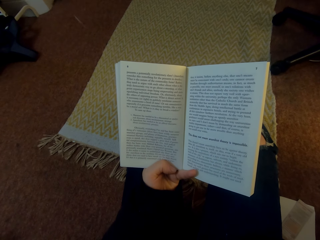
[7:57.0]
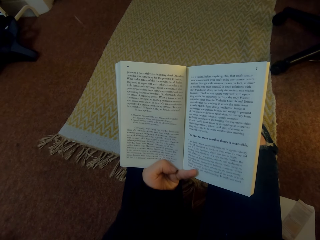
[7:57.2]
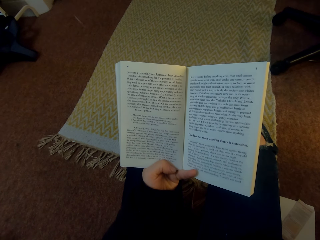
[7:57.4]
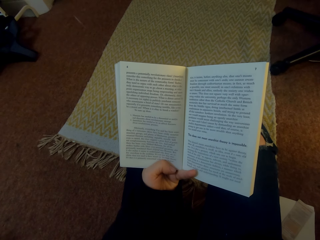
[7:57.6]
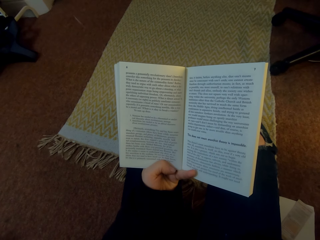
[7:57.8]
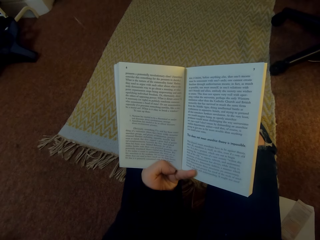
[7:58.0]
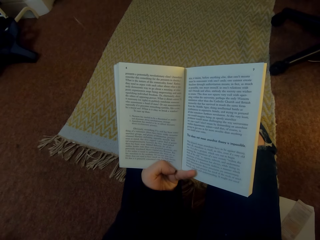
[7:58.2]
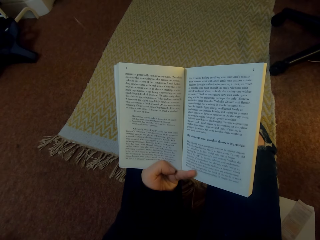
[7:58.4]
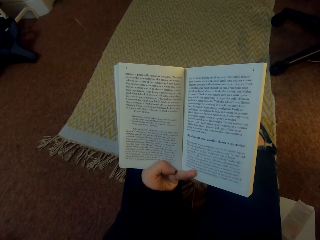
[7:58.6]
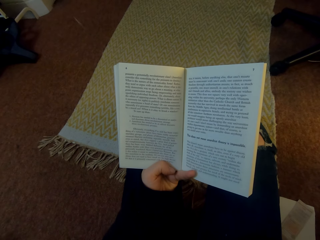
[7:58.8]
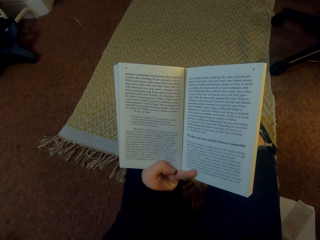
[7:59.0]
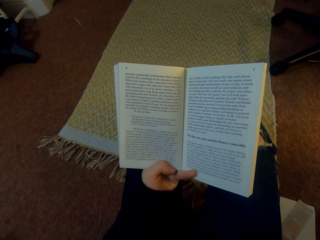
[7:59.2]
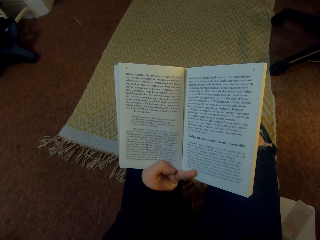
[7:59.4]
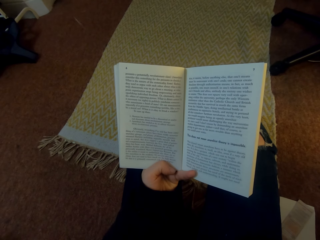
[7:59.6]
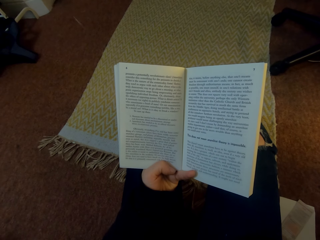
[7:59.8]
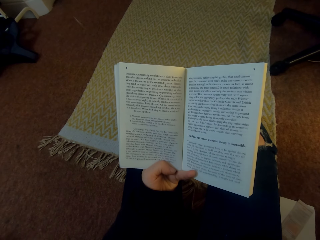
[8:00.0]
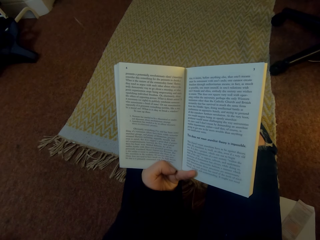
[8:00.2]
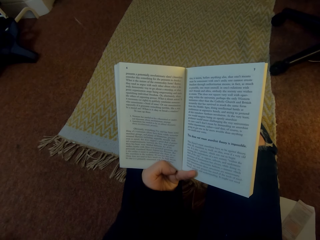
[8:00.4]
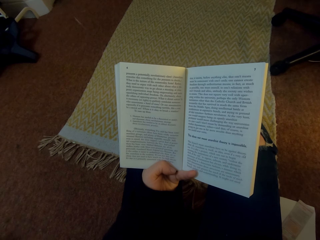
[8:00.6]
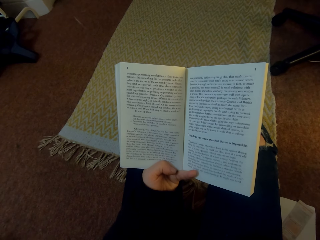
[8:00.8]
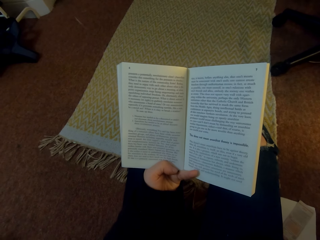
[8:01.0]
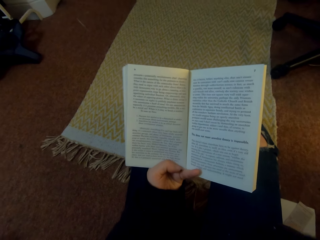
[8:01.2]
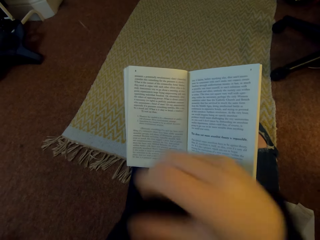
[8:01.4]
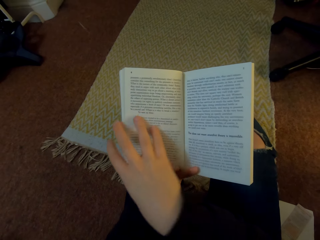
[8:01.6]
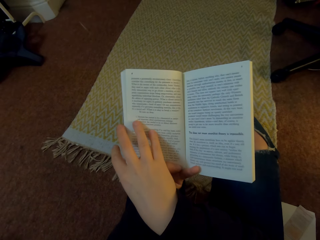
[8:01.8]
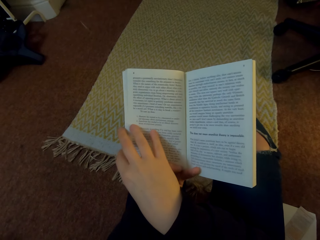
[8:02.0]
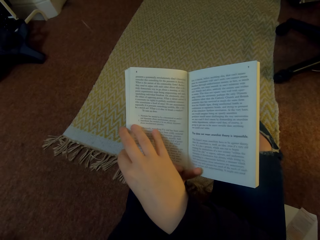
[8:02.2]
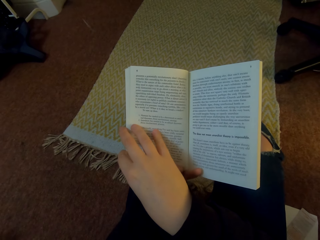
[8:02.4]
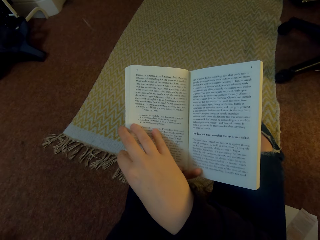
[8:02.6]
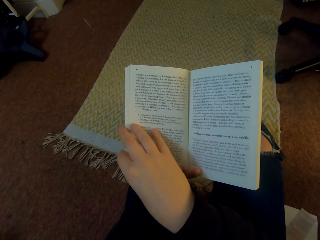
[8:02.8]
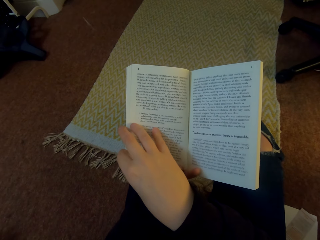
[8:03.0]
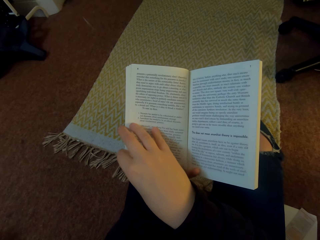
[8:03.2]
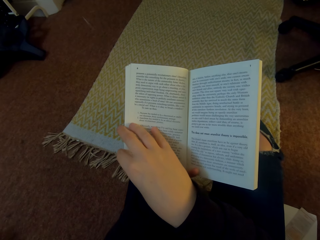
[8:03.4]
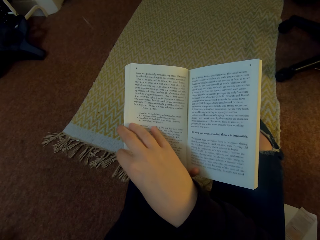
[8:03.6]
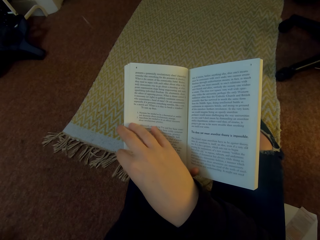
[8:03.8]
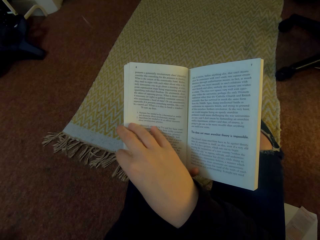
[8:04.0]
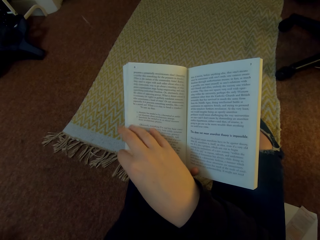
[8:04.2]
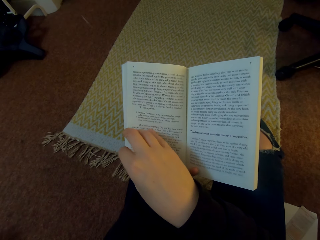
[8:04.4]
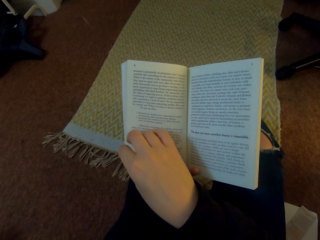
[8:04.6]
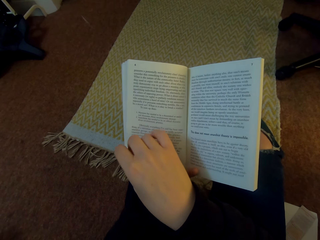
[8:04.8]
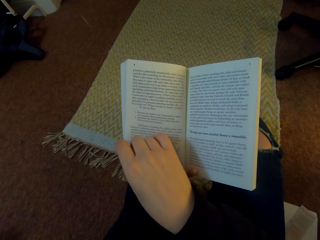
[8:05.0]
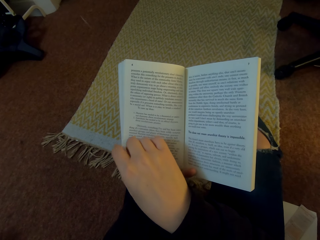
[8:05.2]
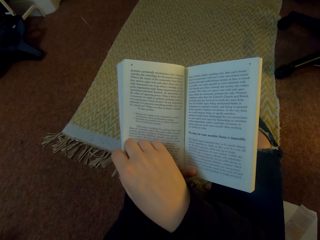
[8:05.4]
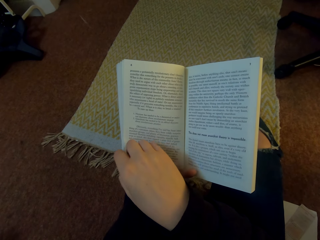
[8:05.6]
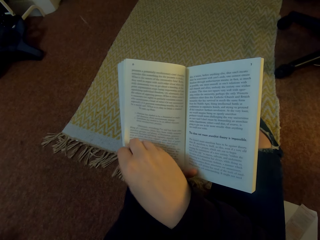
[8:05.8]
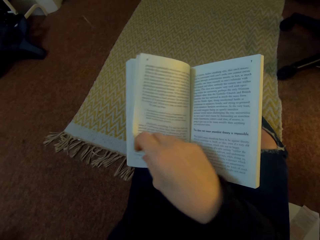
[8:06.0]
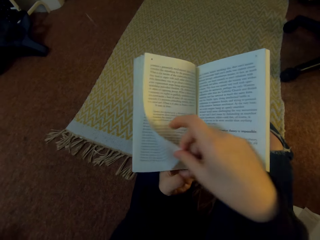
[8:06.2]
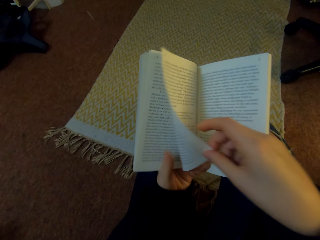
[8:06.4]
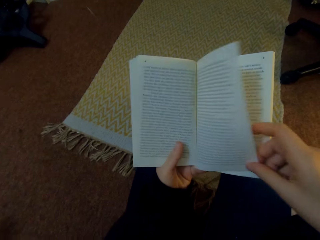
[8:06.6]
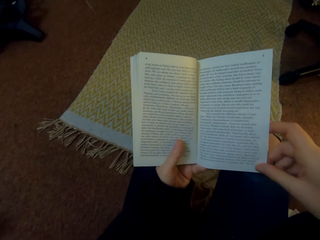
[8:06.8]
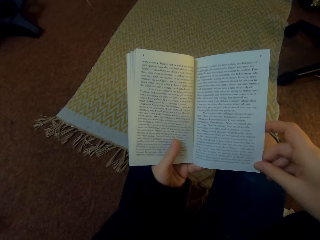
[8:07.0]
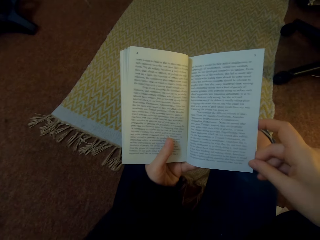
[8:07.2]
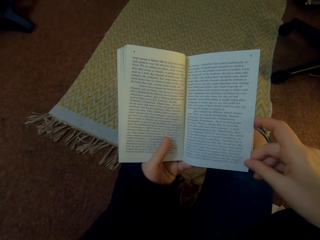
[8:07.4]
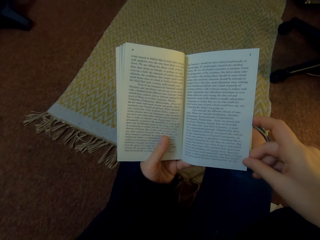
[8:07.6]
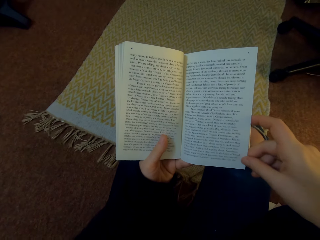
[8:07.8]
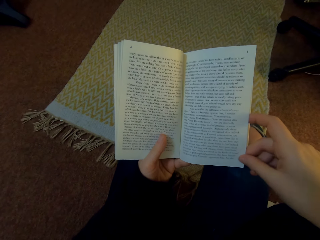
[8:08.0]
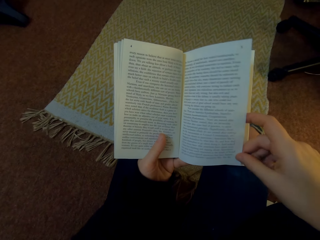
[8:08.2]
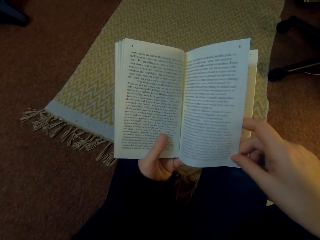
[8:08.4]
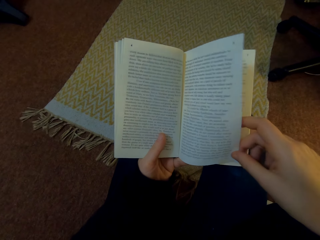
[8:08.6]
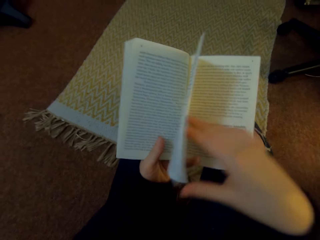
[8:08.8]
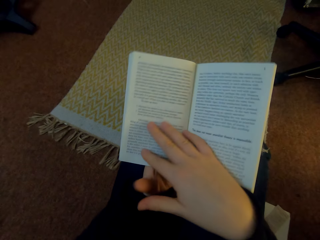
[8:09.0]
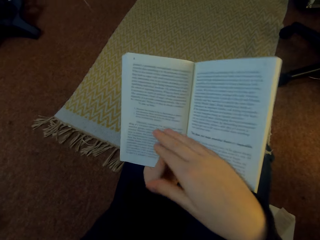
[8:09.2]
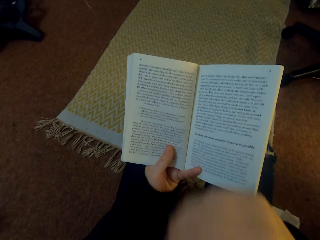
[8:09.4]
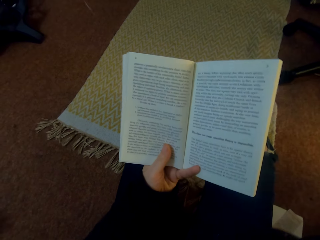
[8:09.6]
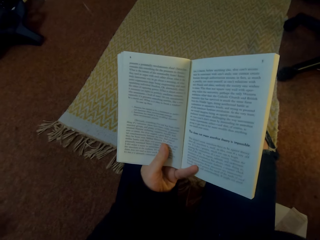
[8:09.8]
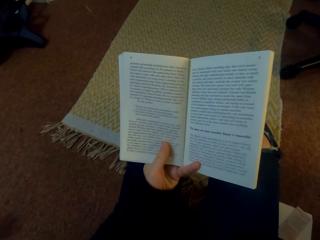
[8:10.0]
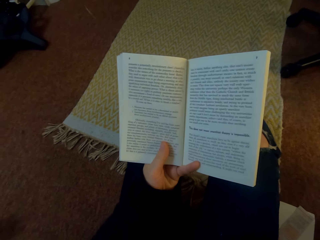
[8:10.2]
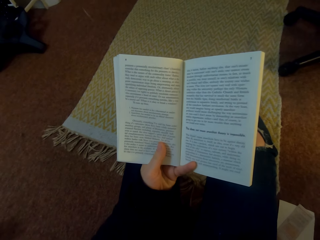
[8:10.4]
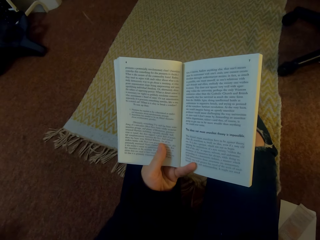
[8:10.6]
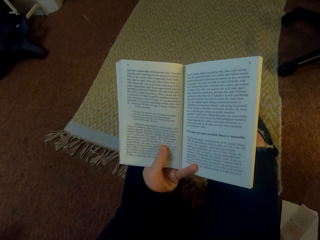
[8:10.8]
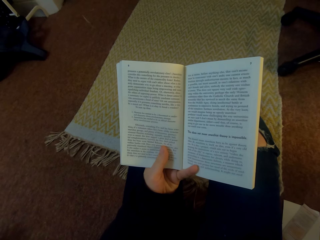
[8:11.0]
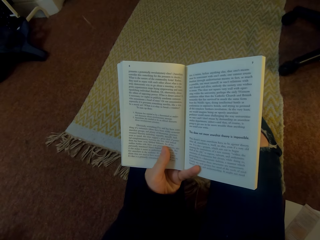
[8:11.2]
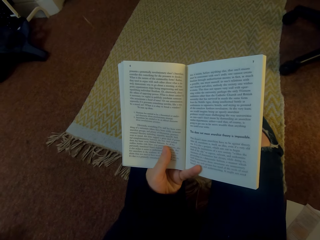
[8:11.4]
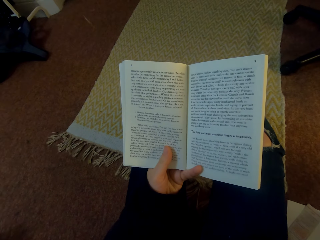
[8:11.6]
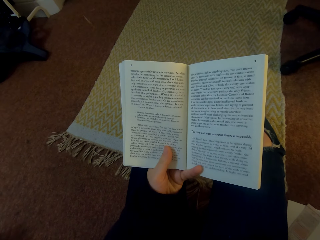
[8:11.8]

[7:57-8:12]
The camera wearer places the right hand on the book. They flip a previous page on the book, move to the next page on the book, and read the book.

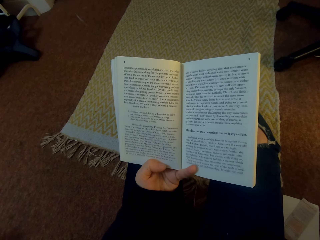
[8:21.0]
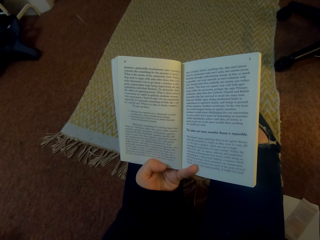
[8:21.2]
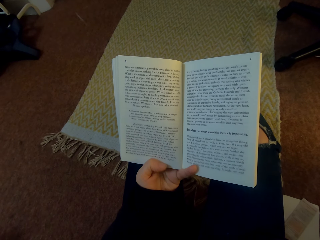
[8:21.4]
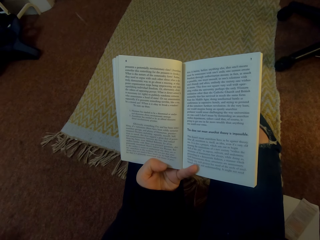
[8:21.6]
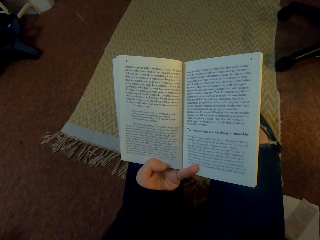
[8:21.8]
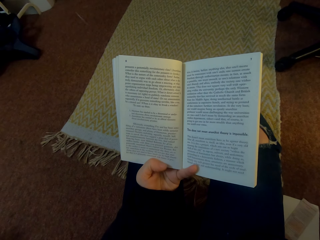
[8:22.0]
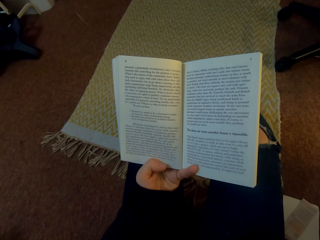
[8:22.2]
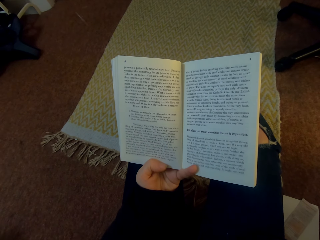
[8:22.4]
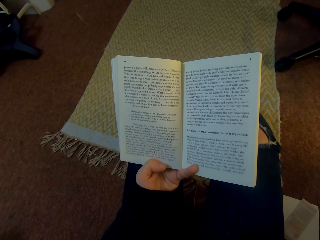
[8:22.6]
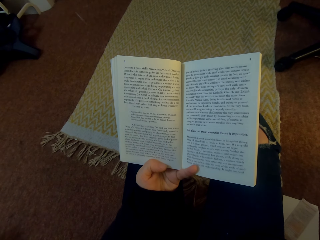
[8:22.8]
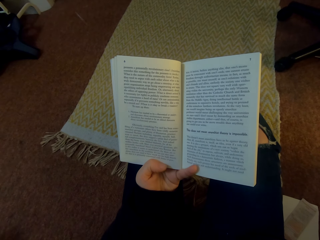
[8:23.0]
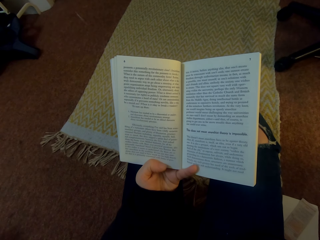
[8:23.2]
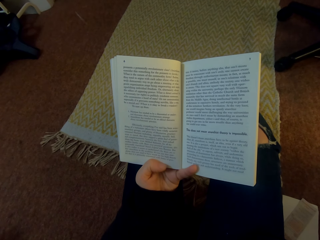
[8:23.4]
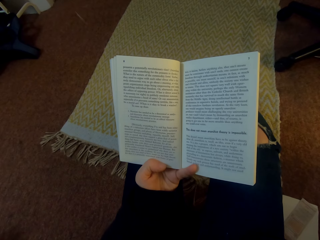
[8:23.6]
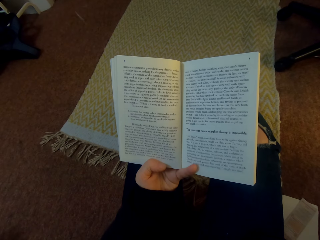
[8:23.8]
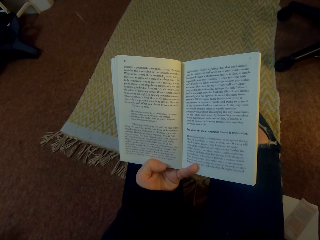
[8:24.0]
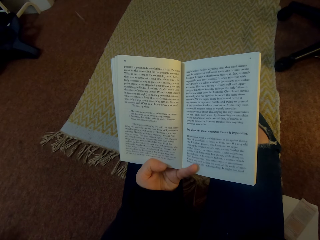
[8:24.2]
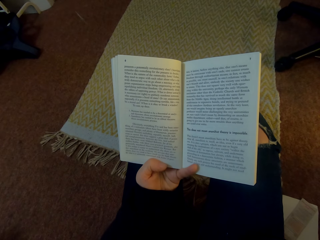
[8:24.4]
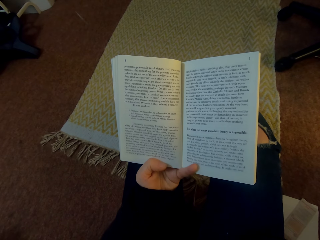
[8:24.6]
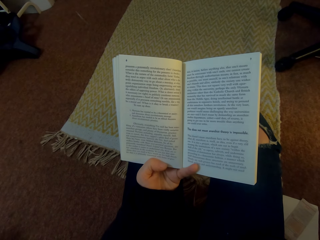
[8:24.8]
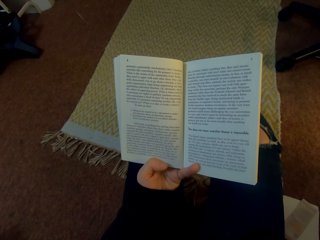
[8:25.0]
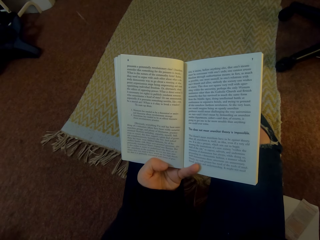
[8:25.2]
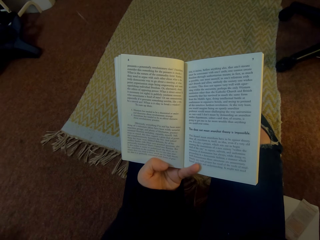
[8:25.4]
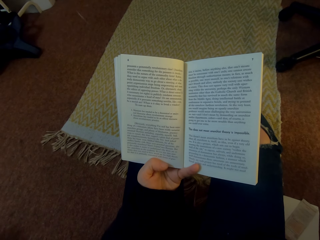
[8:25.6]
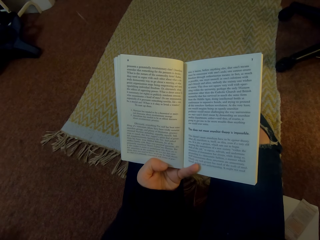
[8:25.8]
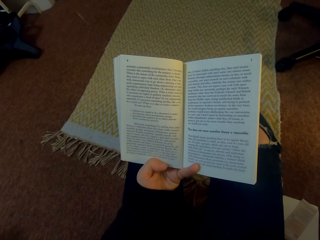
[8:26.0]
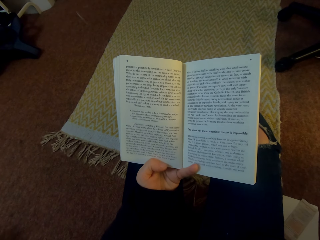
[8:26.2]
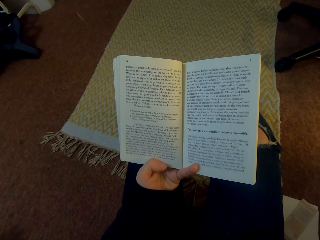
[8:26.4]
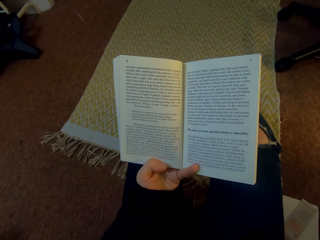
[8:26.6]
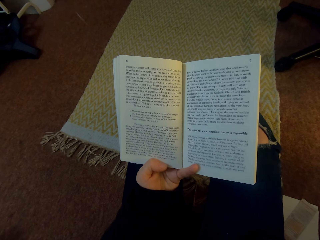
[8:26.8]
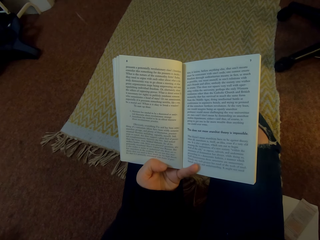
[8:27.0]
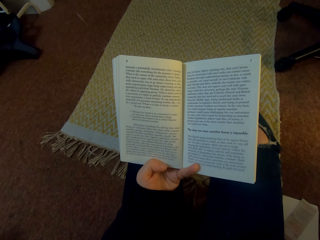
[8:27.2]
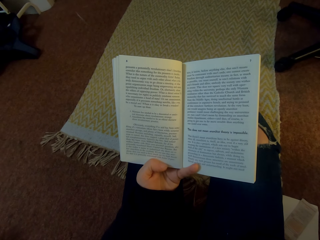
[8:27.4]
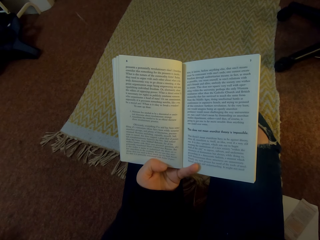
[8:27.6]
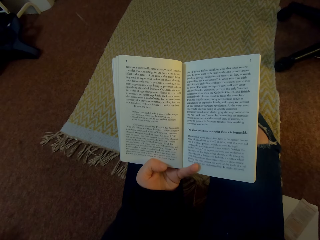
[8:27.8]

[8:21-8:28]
The camera wearer reads the book.
